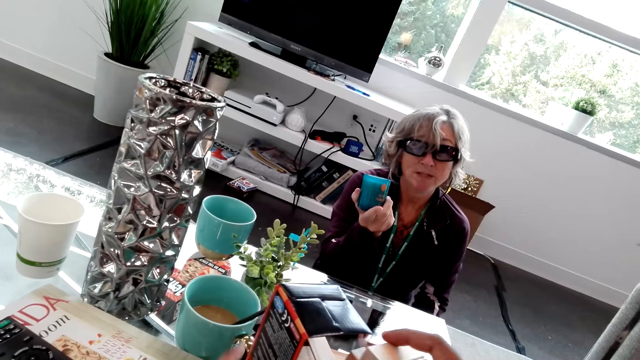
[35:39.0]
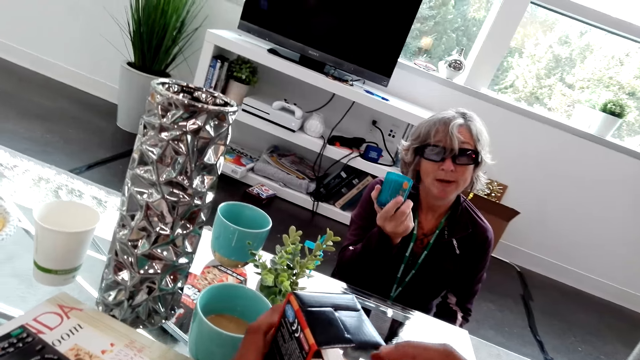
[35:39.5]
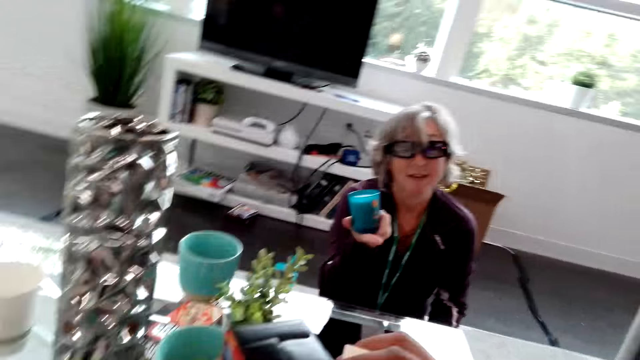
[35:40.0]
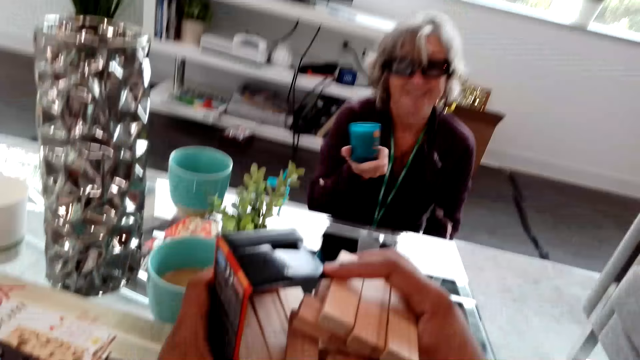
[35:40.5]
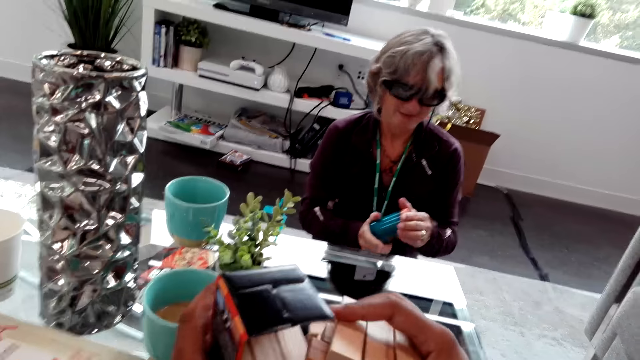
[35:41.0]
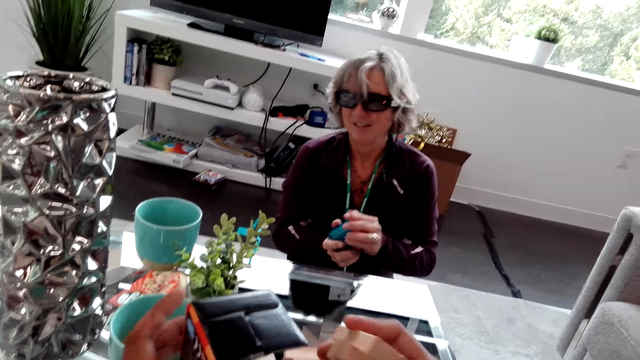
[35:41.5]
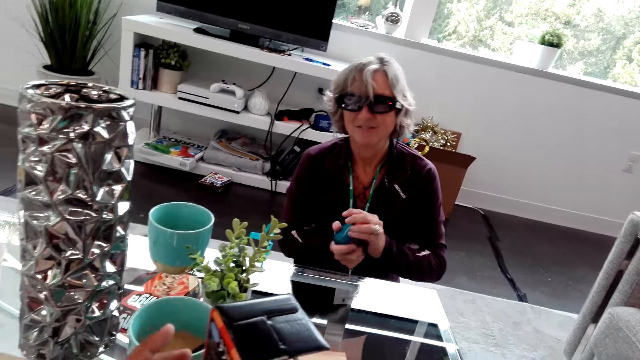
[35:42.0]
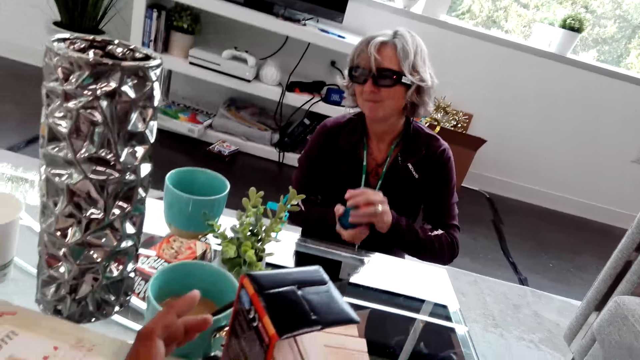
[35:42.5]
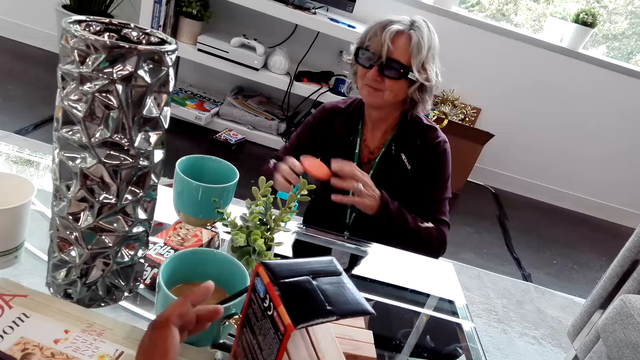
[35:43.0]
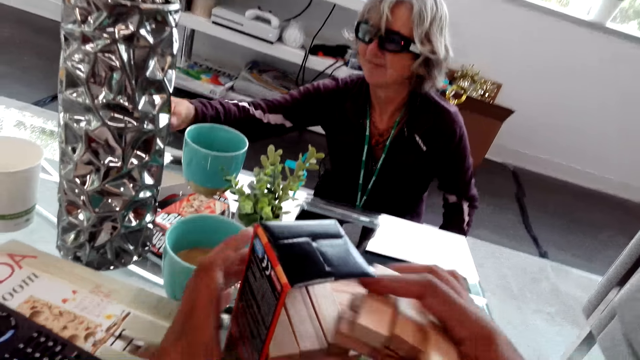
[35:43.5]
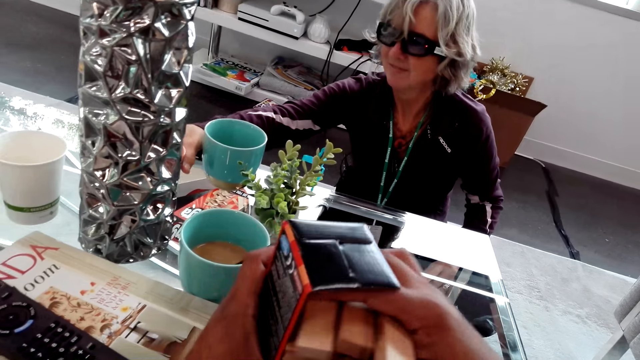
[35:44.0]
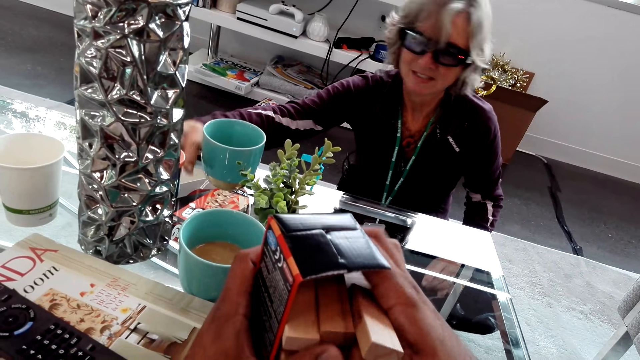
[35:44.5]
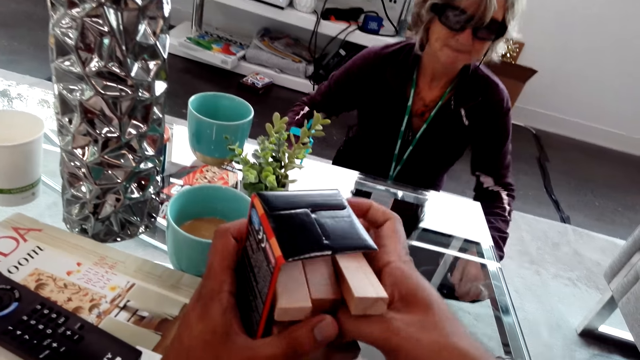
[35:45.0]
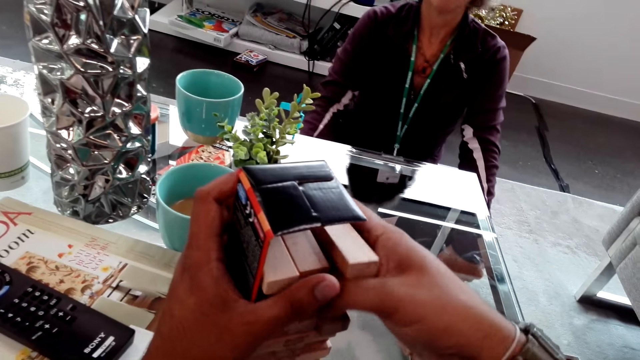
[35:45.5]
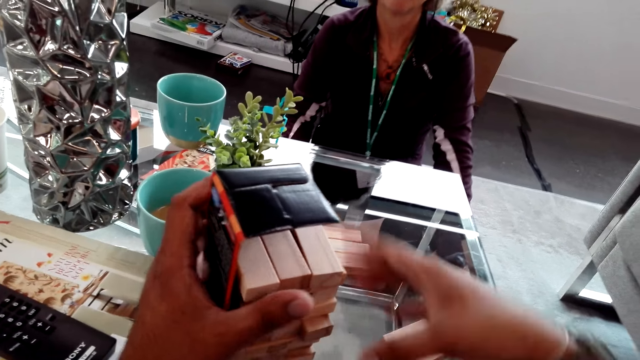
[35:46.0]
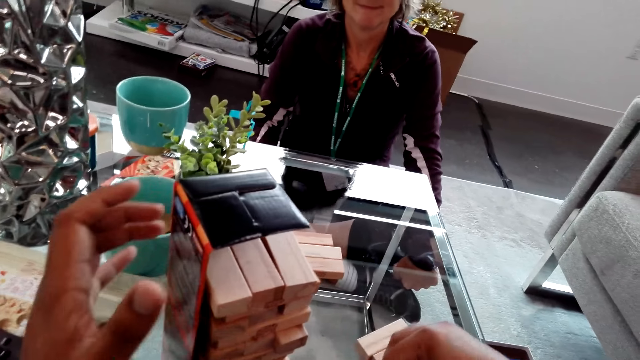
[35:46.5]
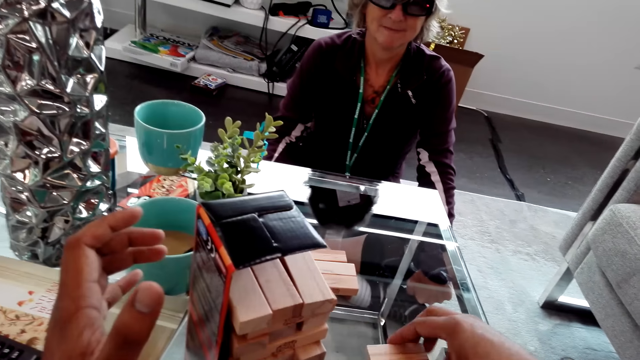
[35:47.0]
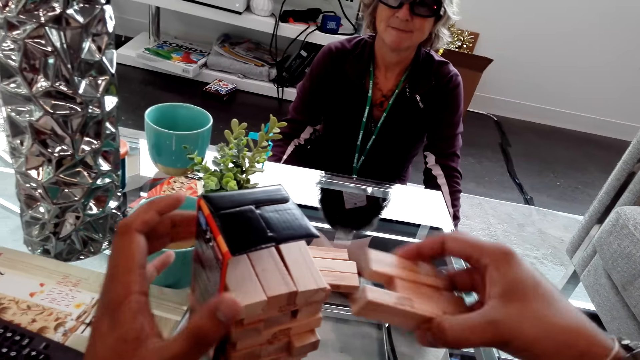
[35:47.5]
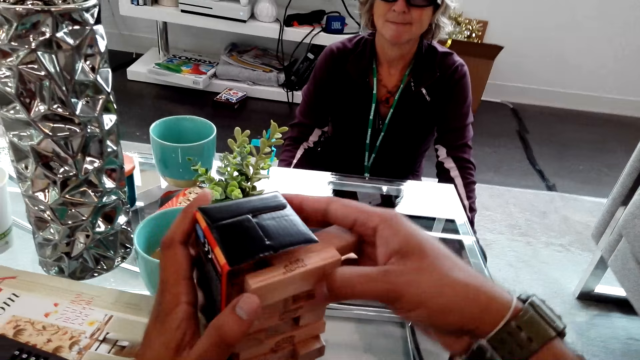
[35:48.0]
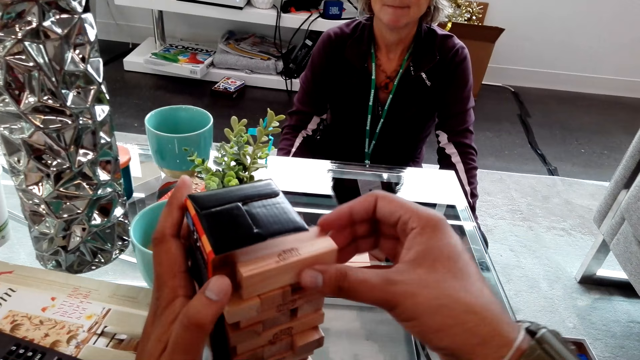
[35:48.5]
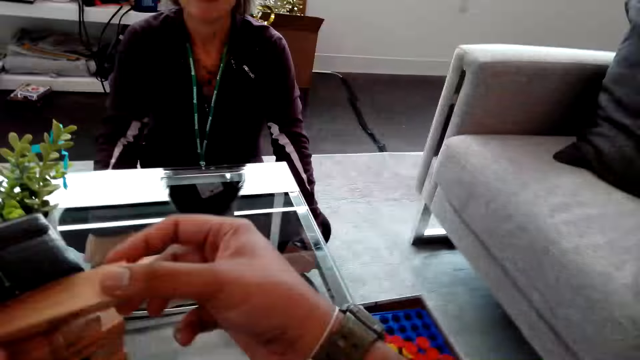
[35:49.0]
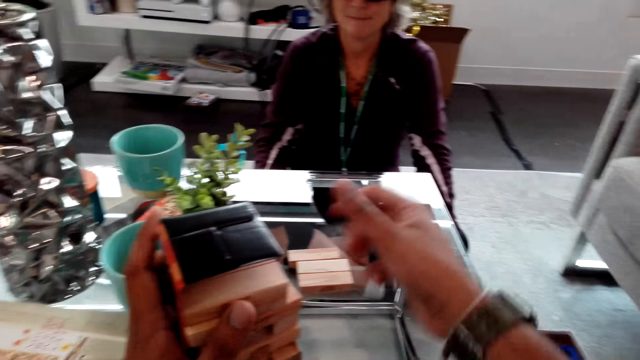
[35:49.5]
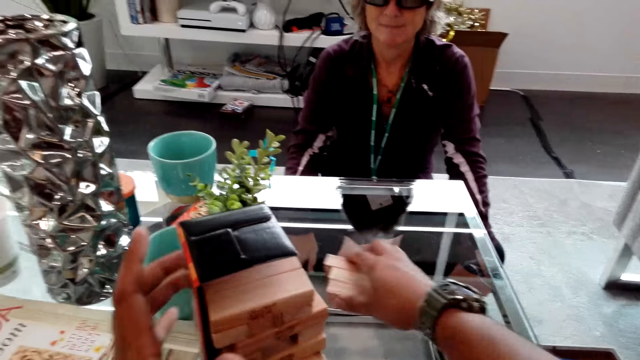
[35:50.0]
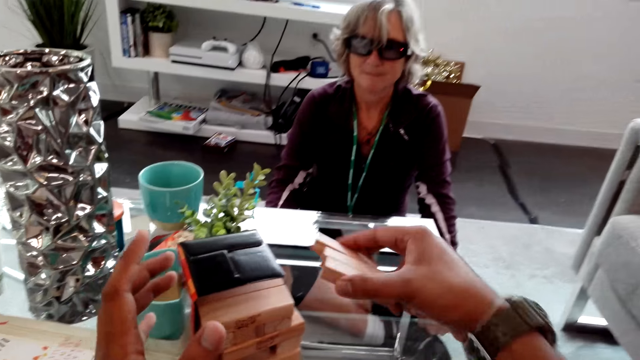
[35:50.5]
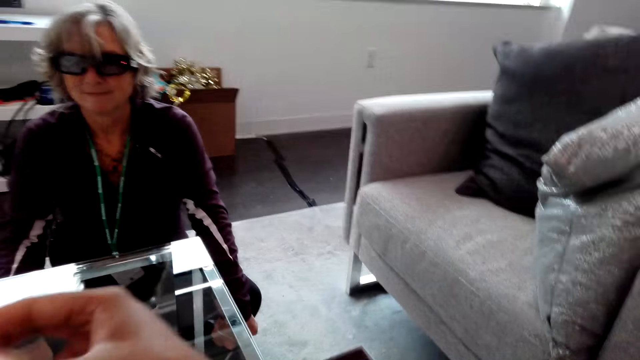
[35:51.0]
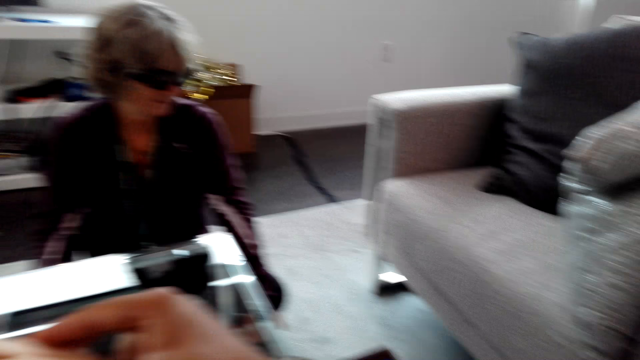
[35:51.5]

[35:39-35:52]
The lady holds the candle in hand. The camera wearer speaks to the lady. The lady covers the candle. The camera wearer takes a pile of blocks from the table. The lady puts the candle on the table and touches her feet. The camera wearer puts the jenga blocks inside the box. They take blocks from the table and pile the blocks inside the box. They take blocks from the table.

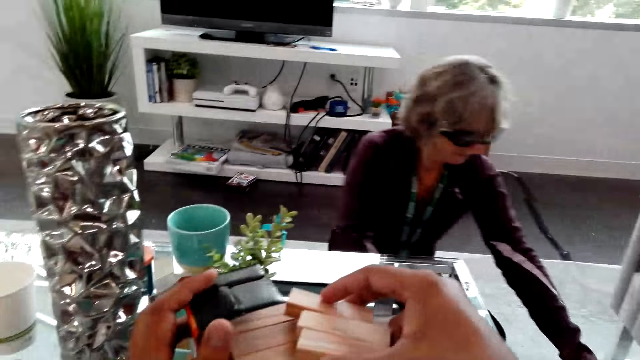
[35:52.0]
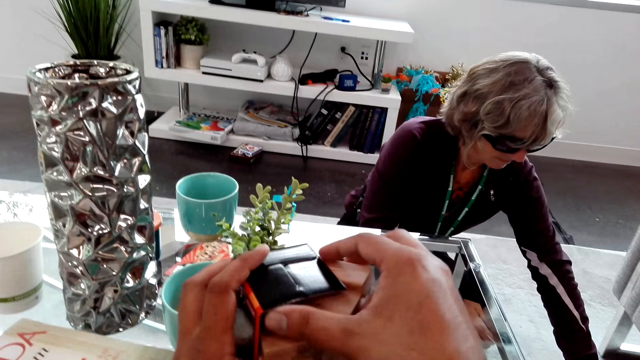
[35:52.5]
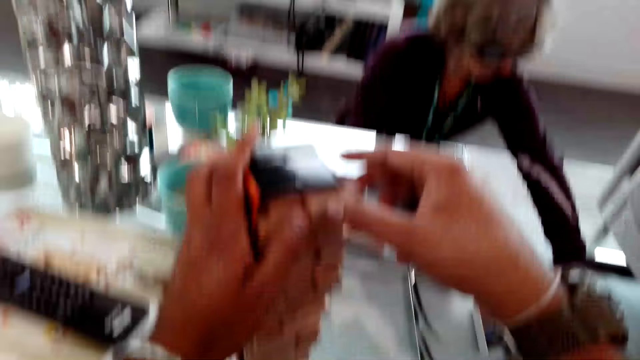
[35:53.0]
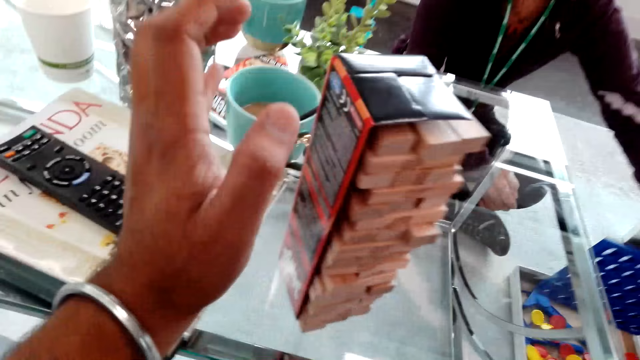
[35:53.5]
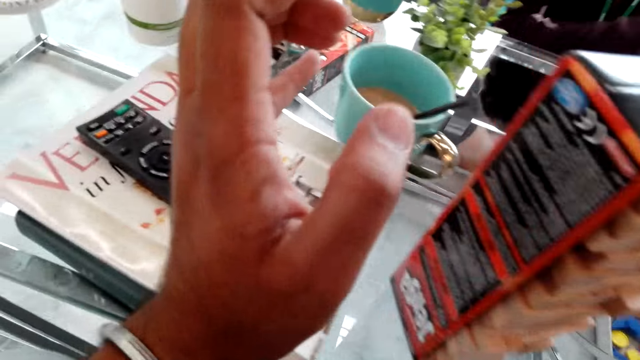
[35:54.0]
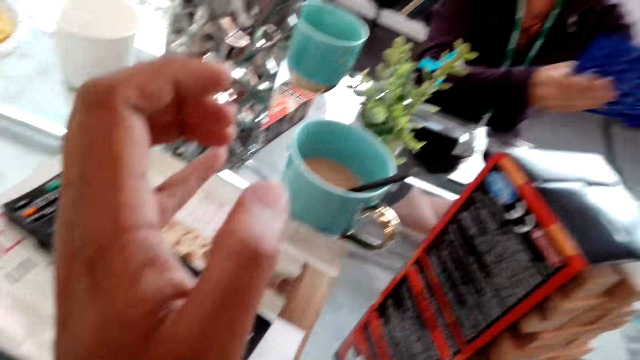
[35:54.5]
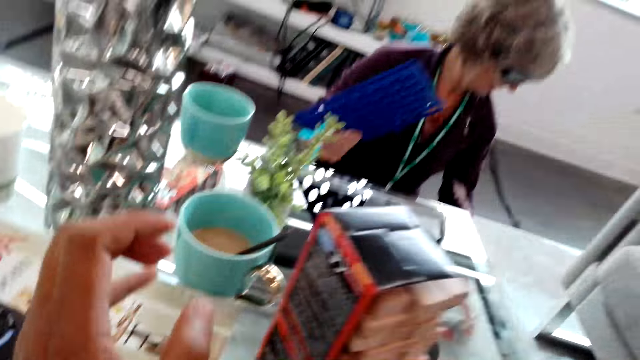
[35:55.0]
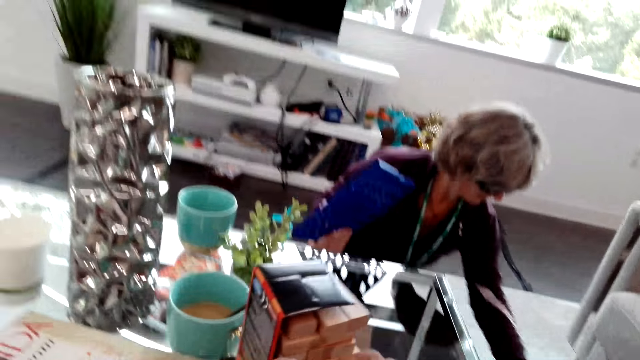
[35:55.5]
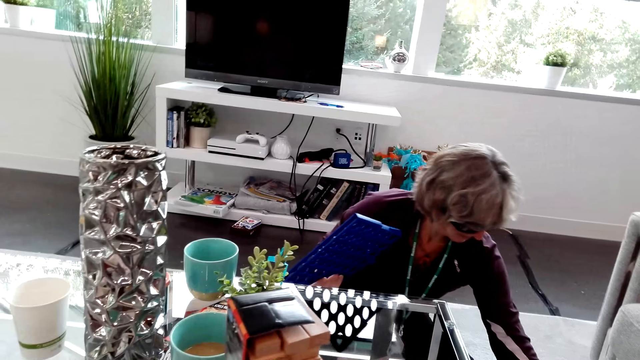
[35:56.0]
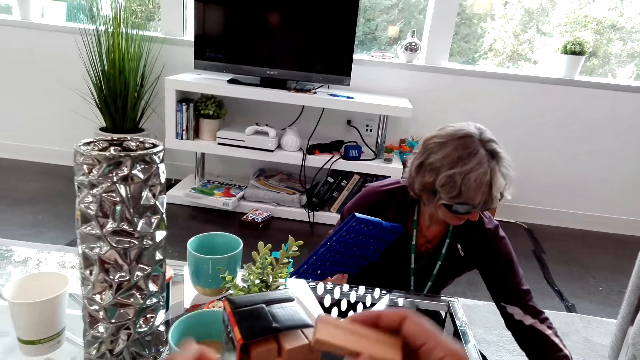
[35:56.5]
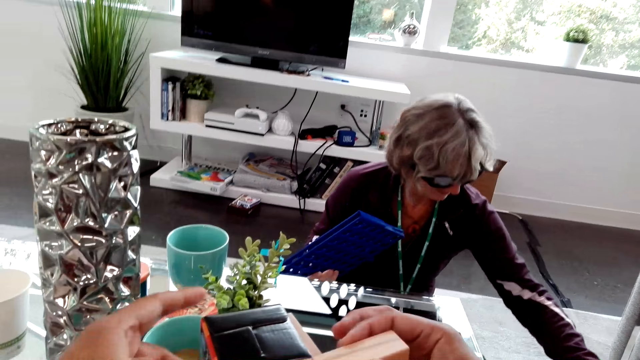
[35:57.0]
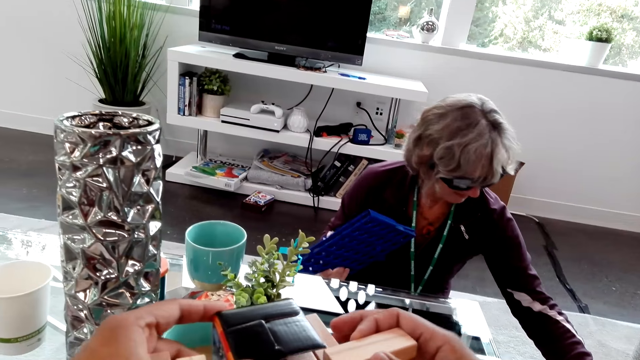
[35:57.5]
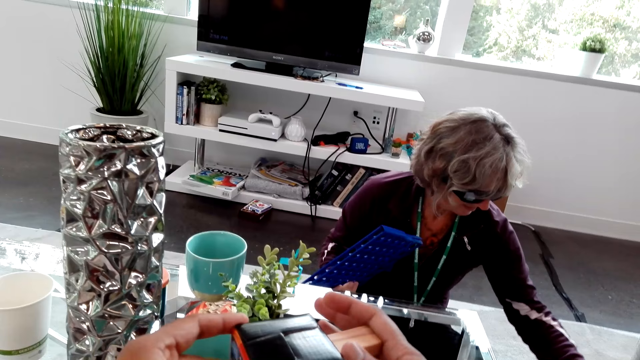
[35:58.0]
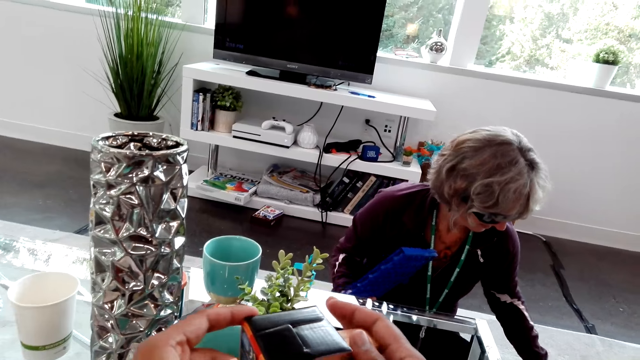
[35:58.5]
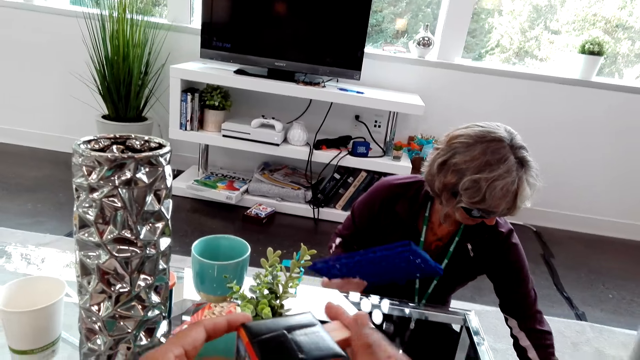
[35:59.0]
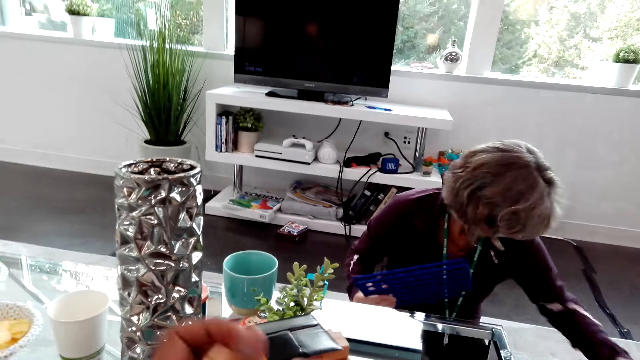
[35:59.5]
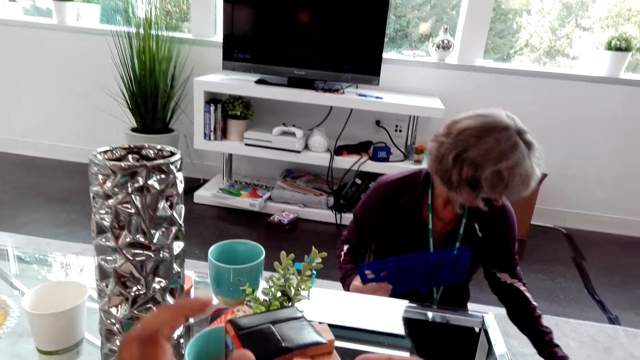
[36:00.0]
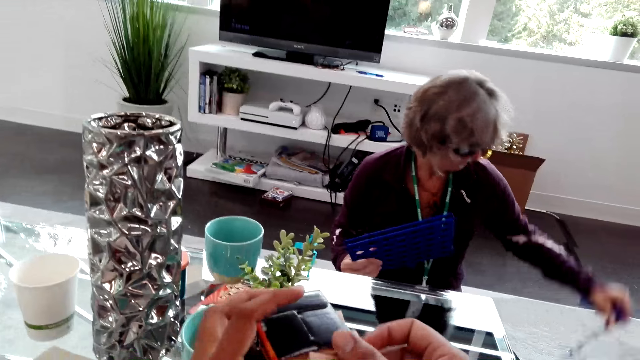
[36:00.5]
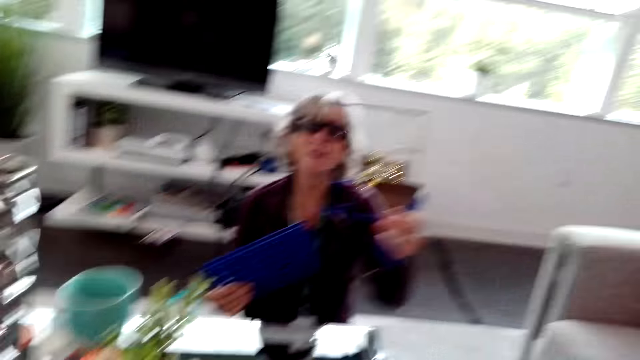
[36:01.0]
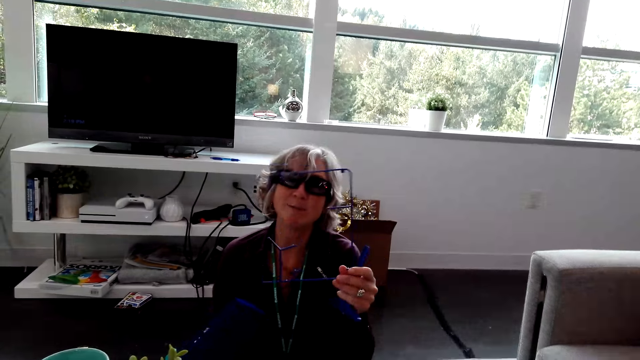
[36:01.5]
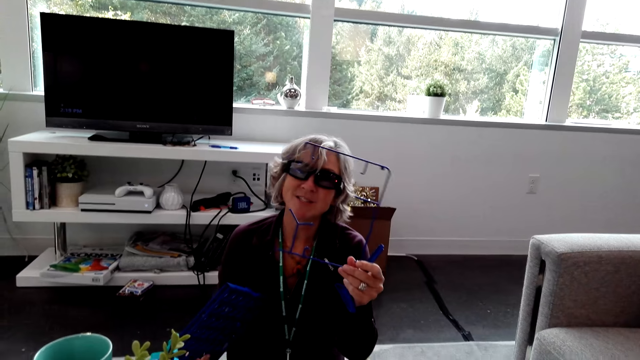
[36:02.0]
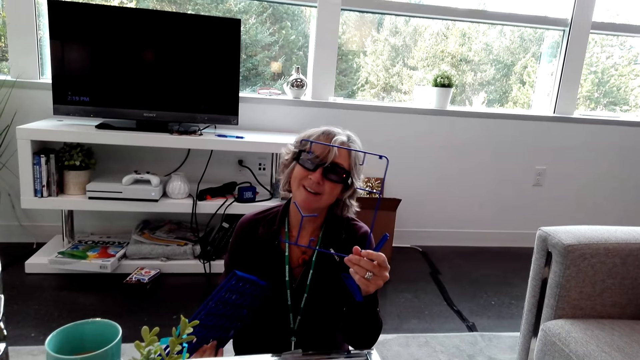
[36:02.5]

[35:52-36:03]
The camera wearer speaks to a lady. They pile the blocks inside the box. The lady takes a Connect 4 rack from the floor. The camera wearer touches the Jenga box on the table. The lady holds the Connect Four board, shows the camera wearer a blue plastic from the floor, and speaks to the camera wearer.
